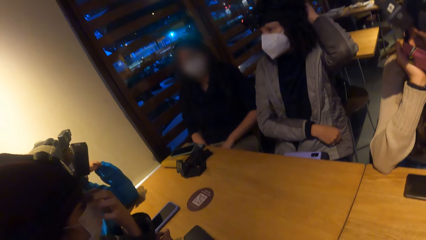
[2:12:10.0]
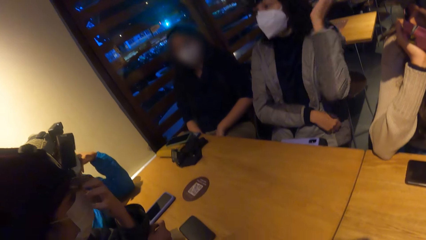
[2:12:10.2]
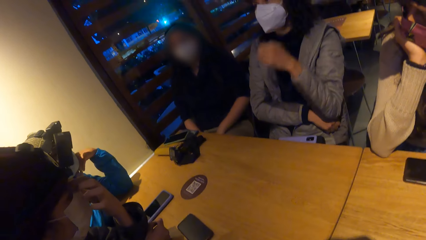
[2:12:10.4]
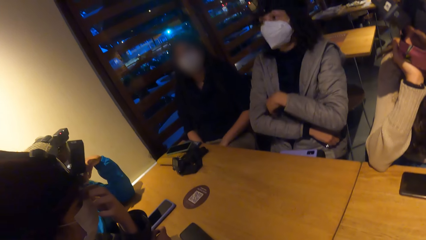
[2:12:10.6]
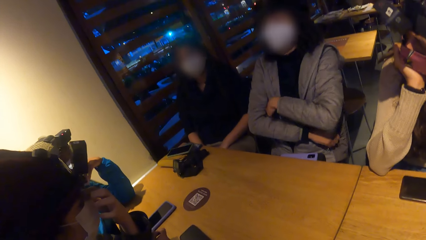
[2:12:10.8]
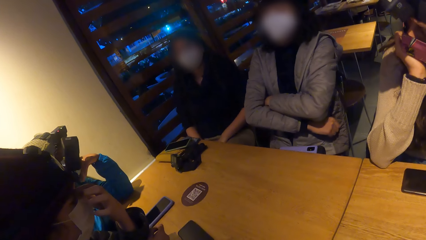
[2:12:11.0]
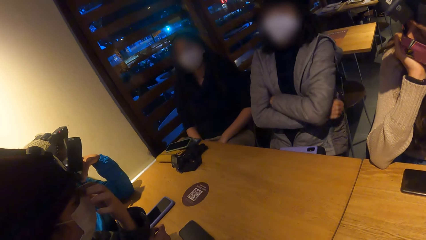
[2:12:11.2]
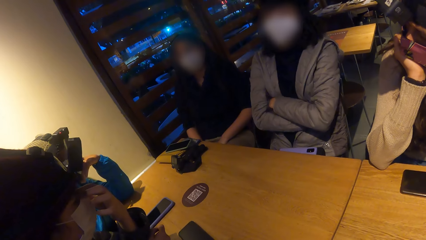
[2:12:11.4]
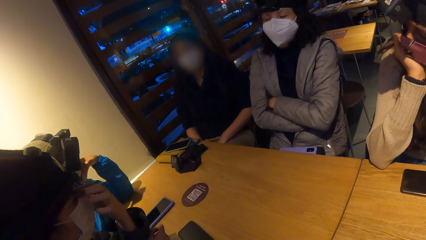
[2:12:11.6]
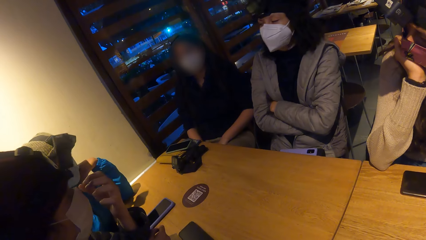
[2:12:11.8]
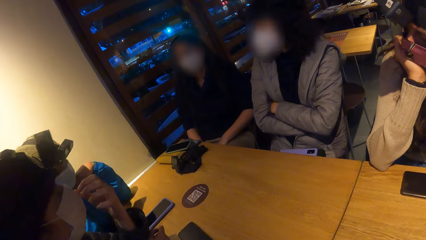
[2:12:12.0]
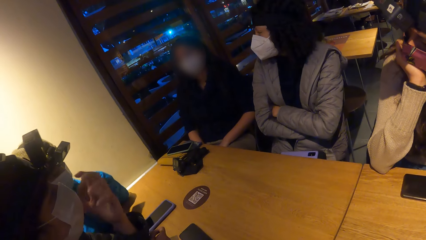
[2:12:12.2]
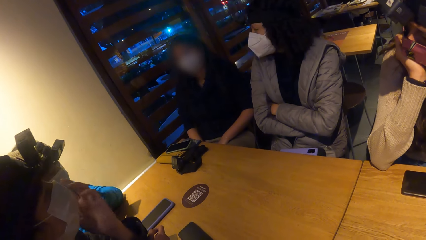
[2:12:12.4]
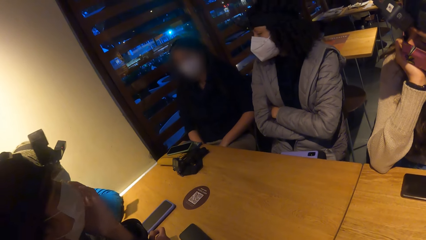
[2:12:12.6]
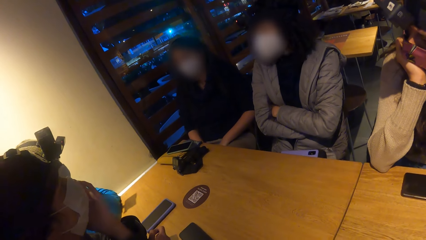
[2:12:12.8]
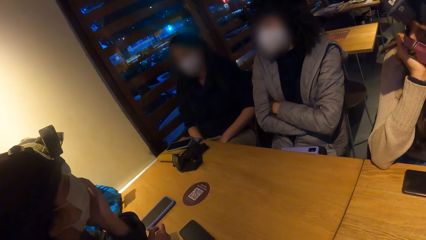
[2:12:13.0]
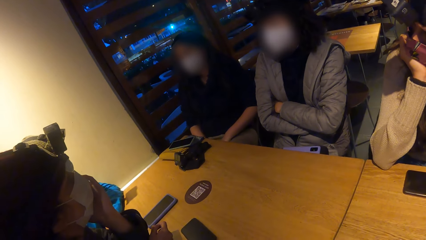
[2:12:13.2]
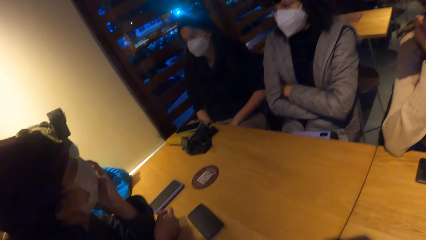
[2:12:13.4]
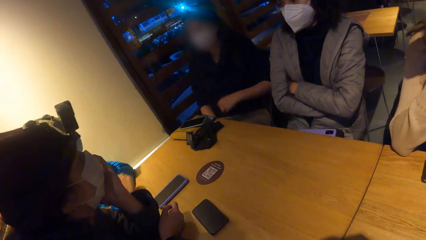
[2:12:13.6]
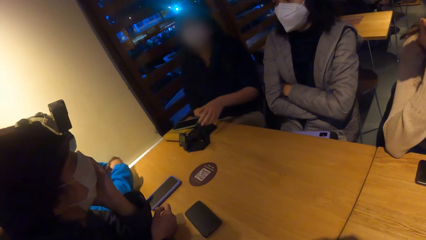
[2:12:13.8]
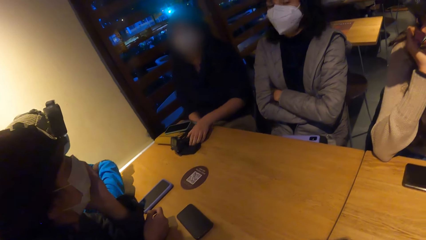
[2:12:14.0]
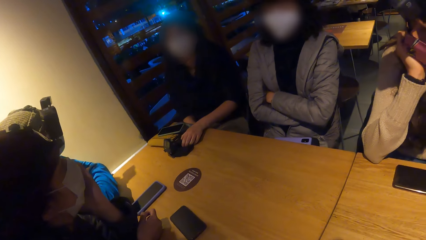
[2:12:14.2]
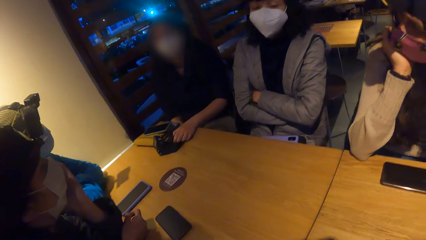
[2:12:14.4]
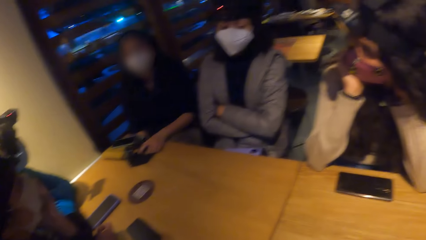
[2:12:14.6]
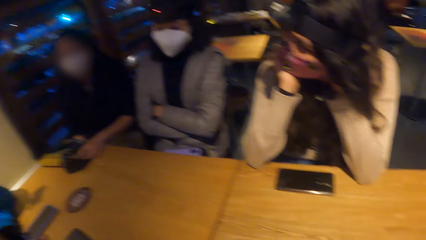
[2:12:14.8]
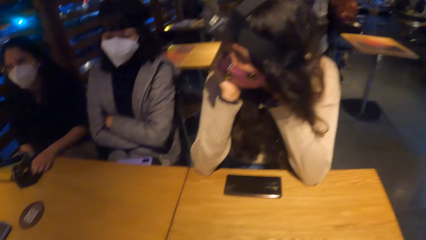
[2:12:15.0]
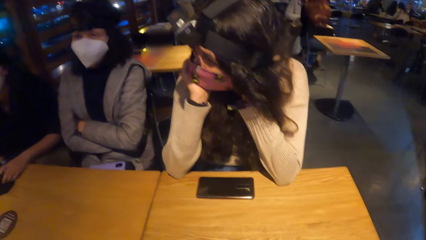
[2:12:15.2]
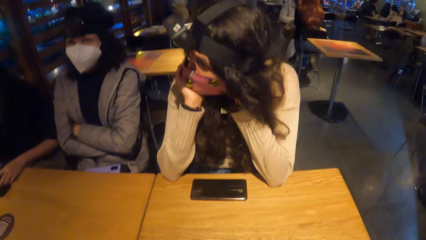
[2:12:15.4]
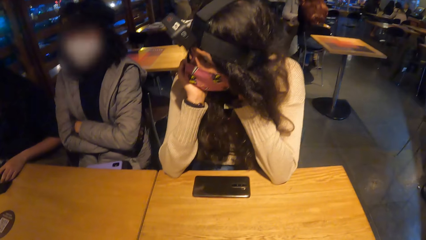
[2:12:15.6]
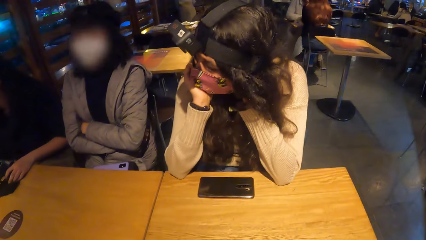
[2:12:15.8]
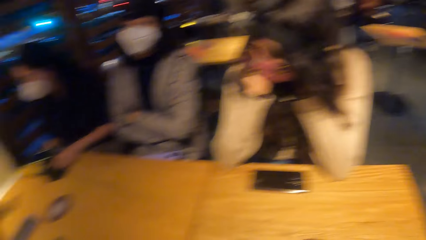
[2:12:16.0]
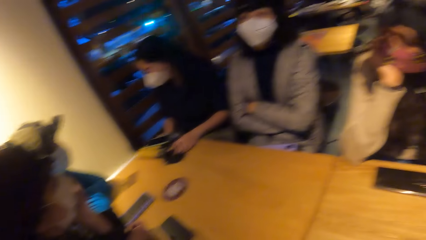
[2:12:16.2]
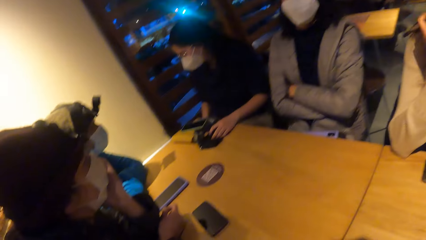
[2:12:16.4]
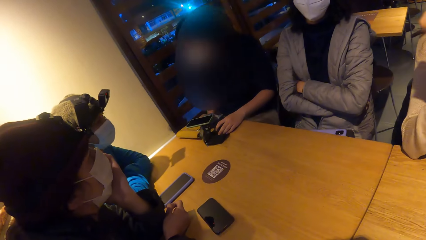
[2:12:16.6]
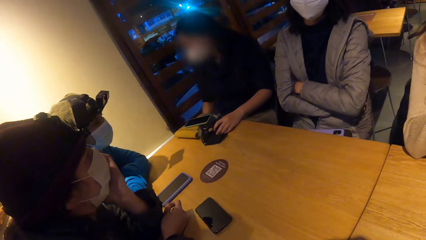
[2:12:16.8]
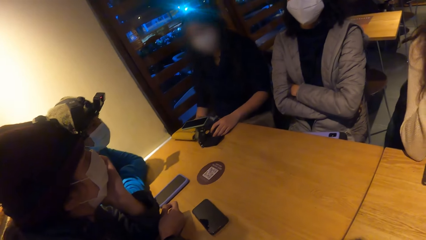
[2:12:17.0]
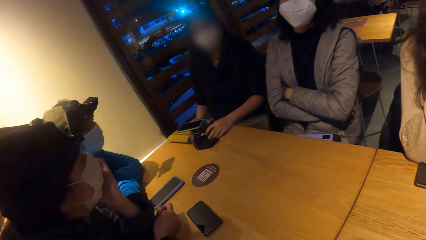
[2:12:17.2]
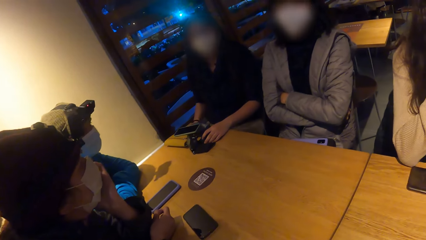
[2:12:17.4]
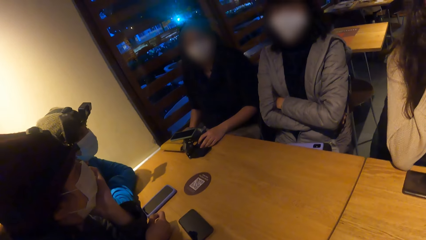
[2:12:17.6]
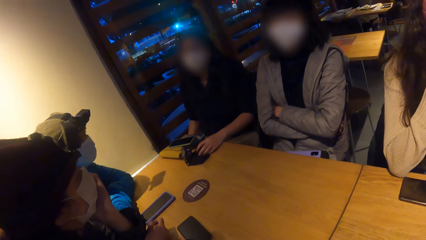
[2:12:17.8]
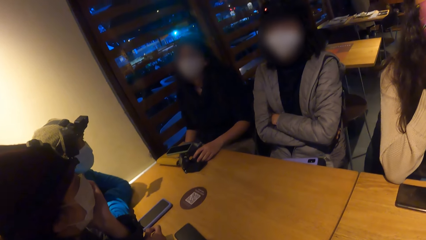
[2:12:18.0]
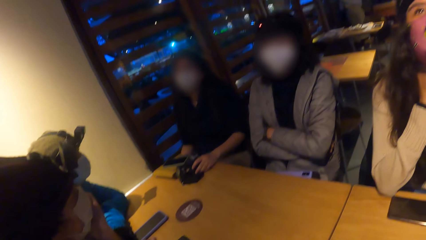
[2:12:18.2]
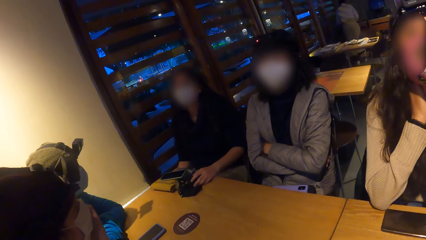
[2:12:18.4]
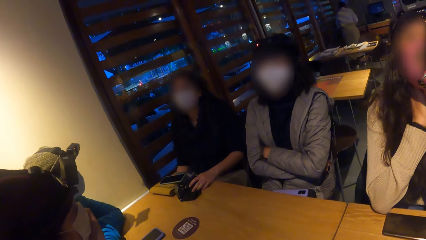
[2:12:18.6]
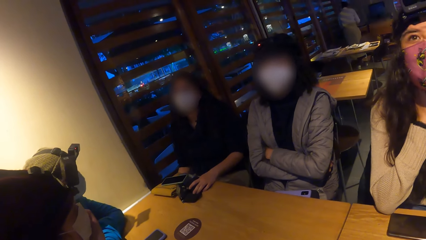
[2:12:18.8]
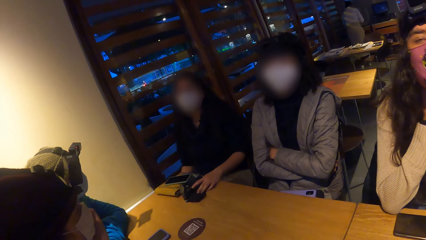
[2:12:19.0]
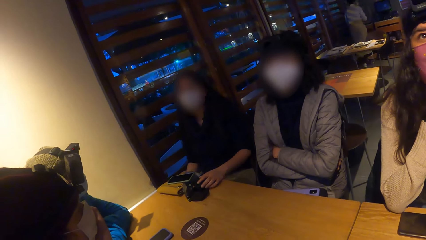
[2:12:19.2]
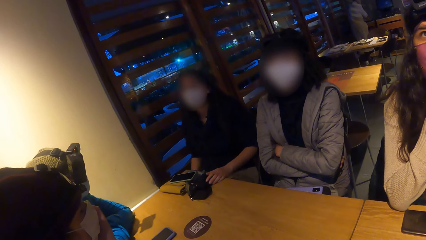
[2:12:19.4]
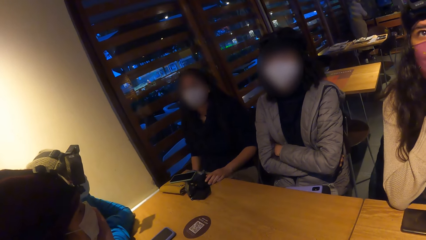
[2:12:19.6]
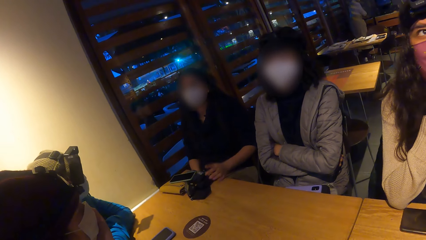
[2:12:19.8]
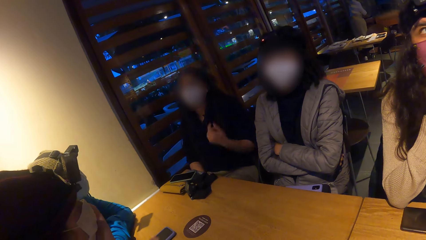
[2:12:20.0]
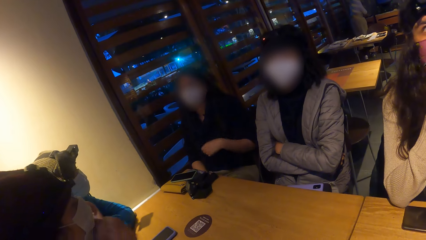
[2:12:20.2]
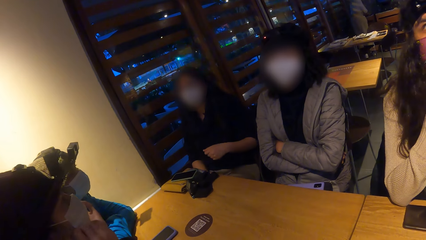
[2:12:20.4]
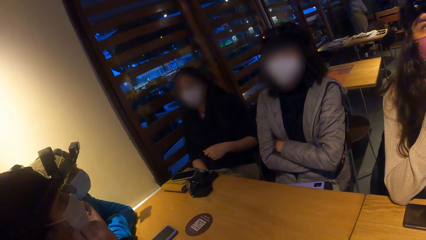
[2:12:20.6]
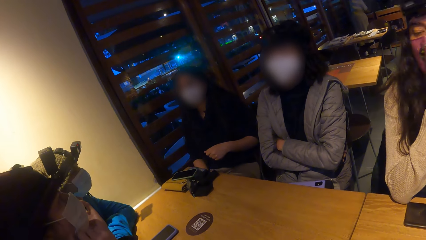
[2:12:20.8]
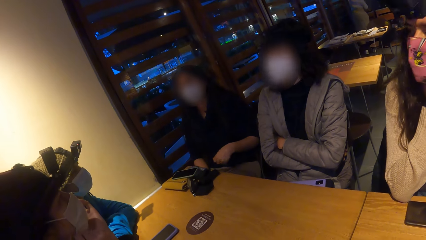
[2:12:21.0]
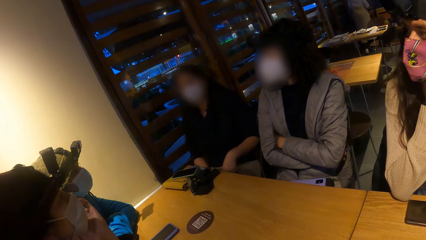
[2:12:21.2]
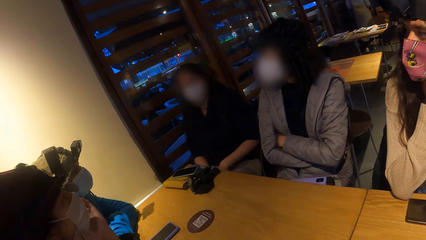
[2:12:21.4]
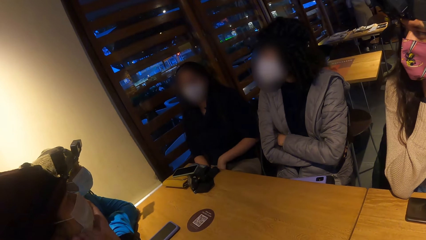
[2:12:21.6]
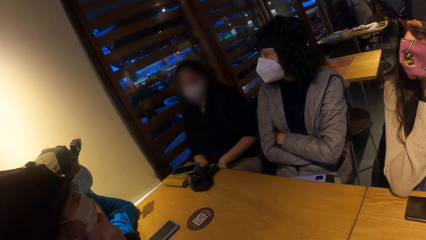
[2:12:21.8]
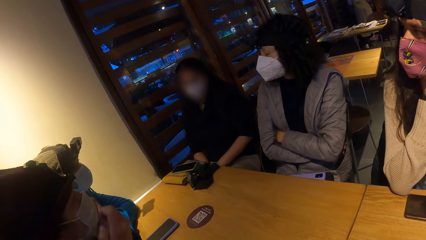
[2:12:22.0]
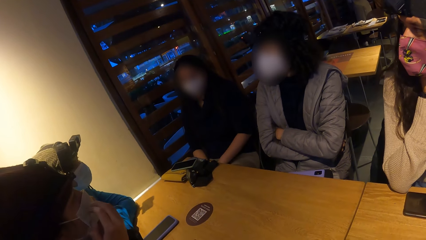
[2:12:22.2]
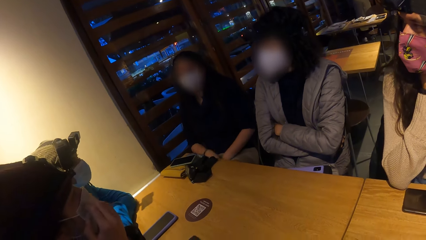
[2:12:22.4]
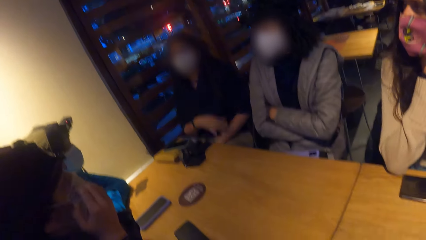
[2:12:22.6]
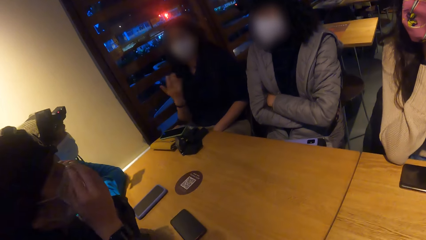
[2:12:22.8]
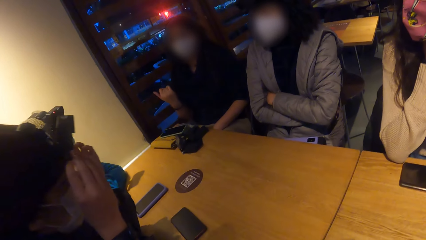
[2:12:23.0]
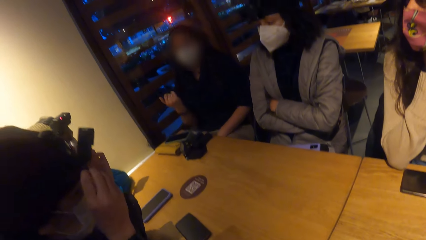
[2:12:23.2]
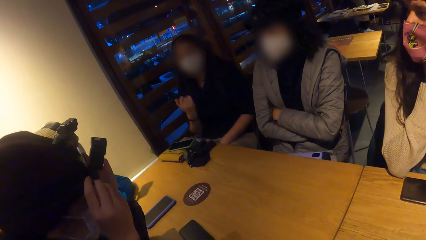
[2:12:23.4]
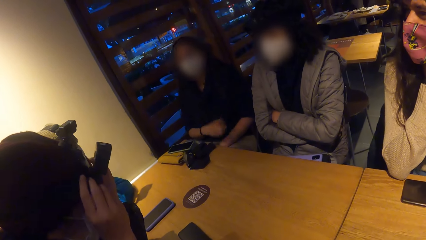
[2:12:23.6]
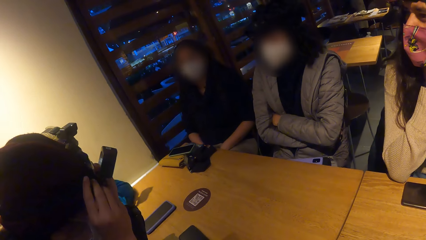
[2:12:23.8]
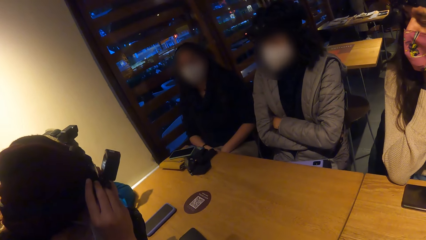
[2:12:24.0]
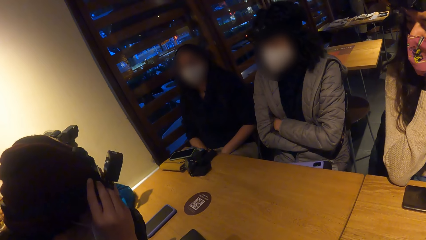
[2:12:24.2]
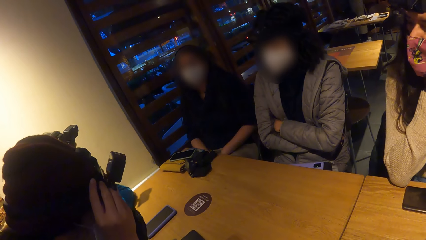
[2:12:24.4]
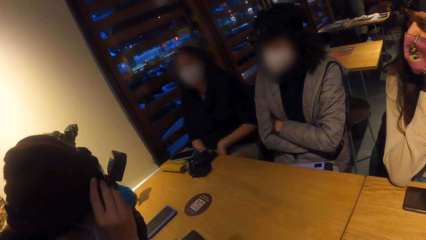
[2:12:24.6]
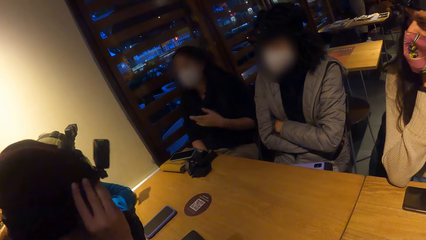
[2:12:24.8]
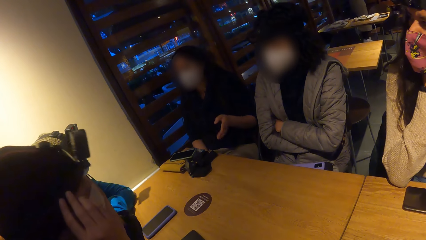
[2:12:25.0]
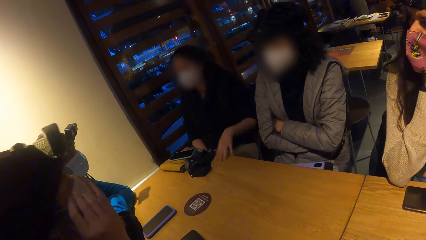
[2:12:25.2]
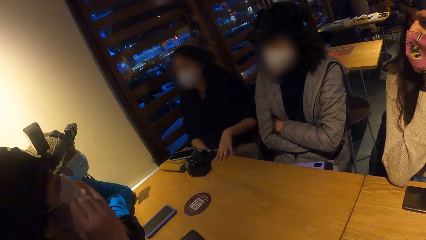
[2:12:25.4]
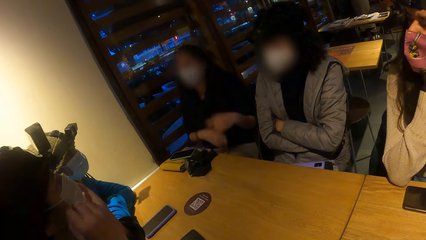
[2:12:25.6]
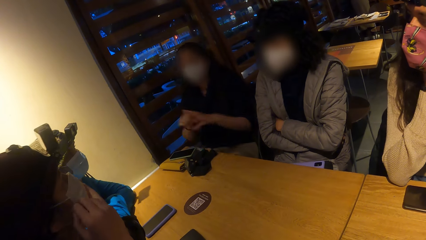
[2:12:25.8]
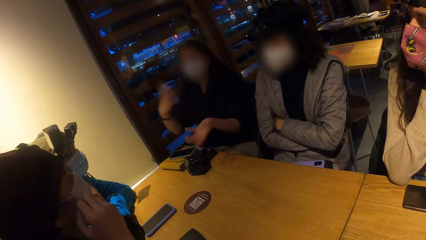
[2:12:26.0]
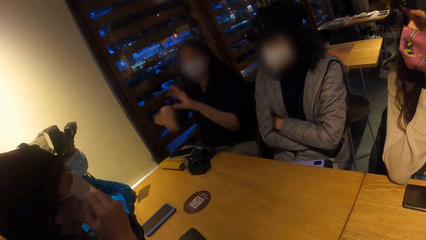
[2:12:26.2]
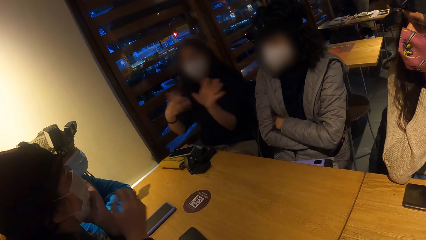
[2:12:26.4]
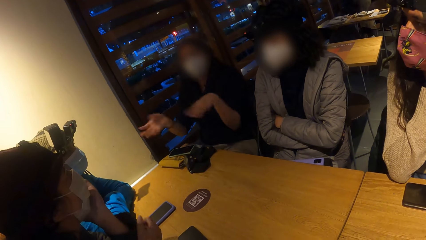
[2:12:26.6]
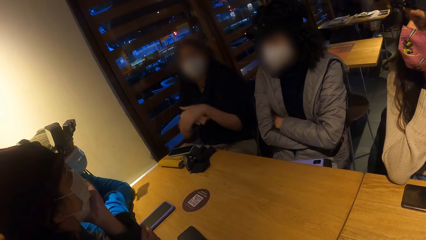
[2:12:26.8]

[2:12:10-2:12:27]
A woman moves a head gear on the table with her left hand. The camera wearer interacts with a lady. The woman lifts her left hand from the head gear on the table. Another woman adjusts her facemask with her right hand. Another lady gestures at a man. The other woman adjusts a head strap on her head with both hands. The first woman places her left hand on the table and lifts her left hand from the table. The other woman touches her facemask with both hands.
